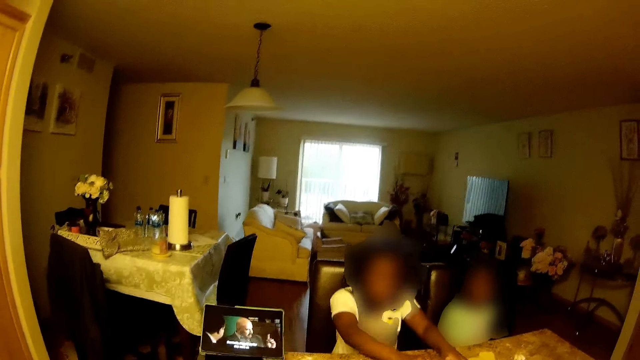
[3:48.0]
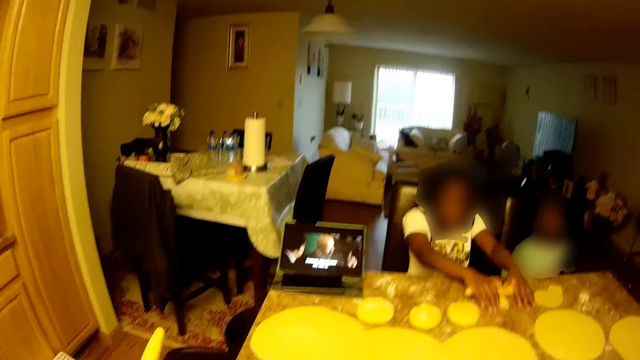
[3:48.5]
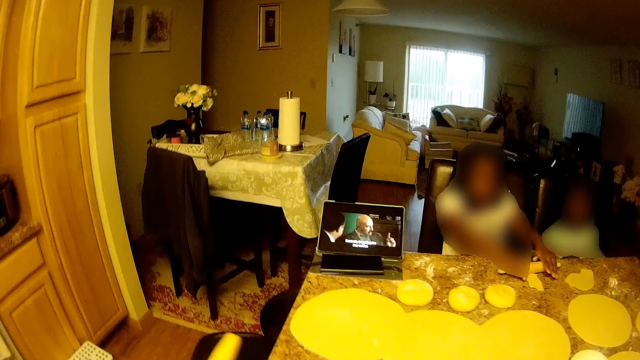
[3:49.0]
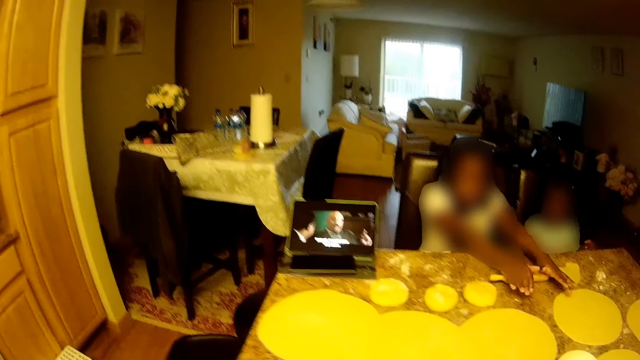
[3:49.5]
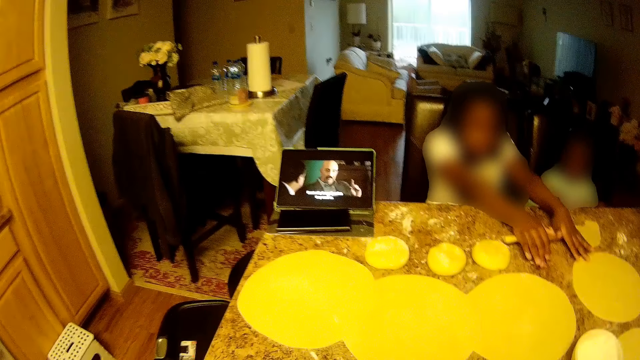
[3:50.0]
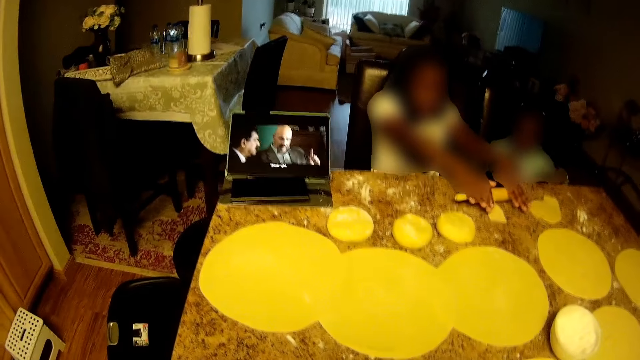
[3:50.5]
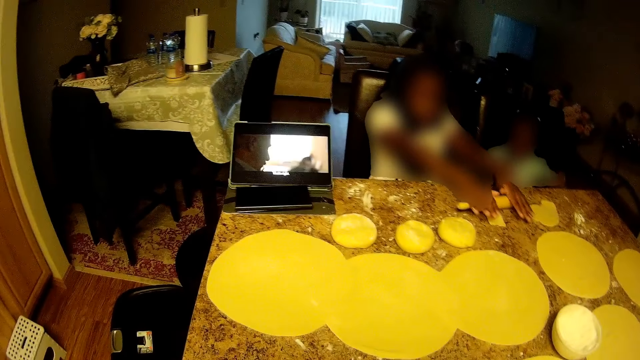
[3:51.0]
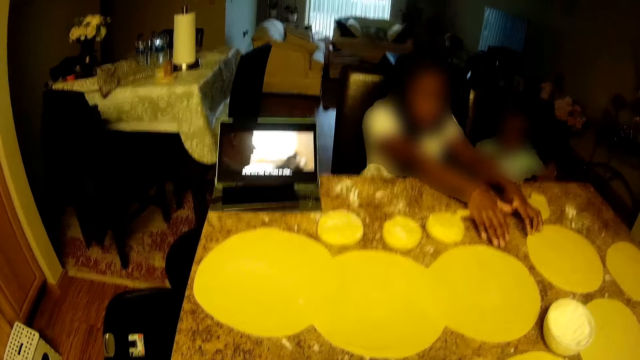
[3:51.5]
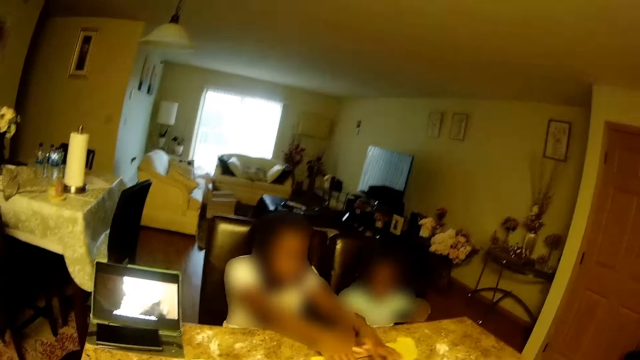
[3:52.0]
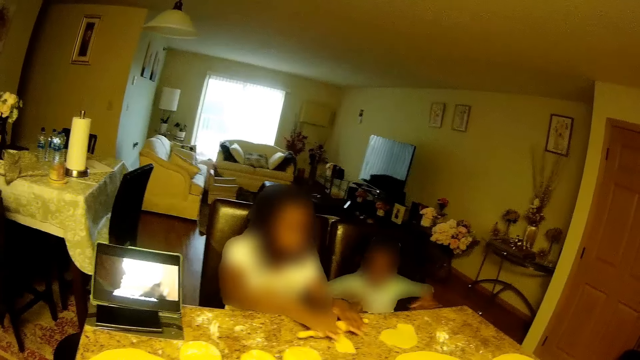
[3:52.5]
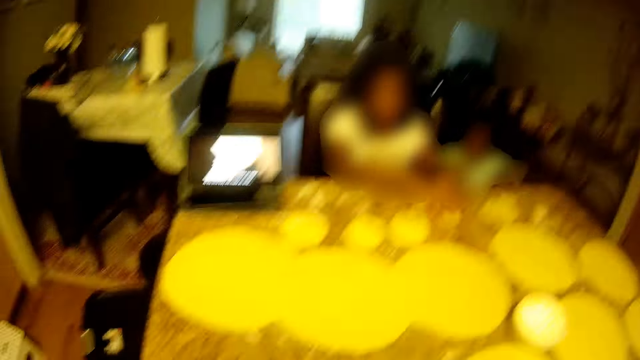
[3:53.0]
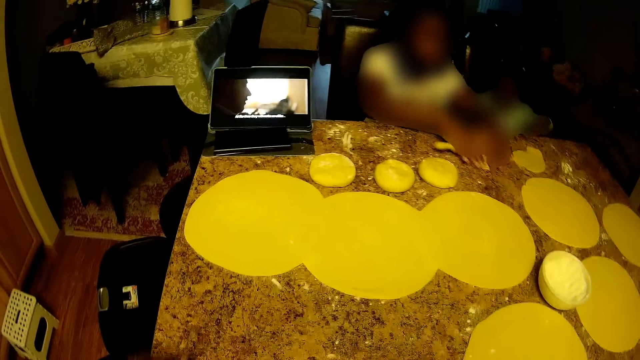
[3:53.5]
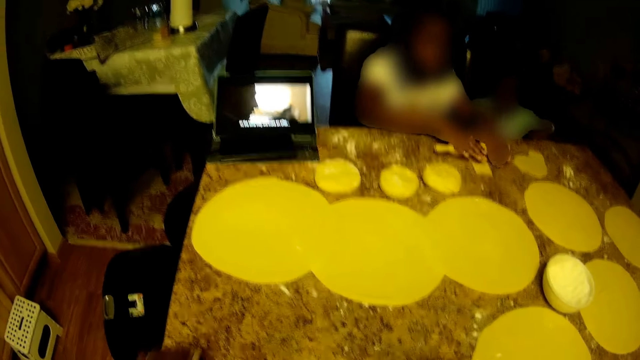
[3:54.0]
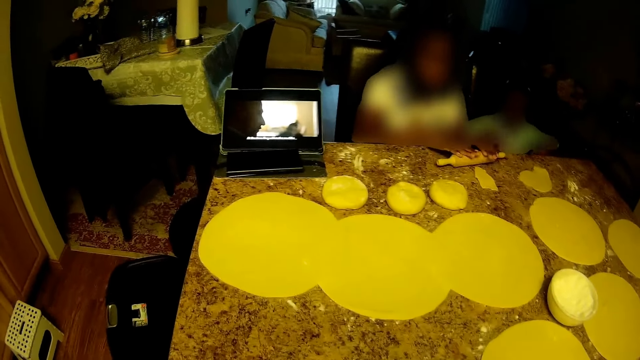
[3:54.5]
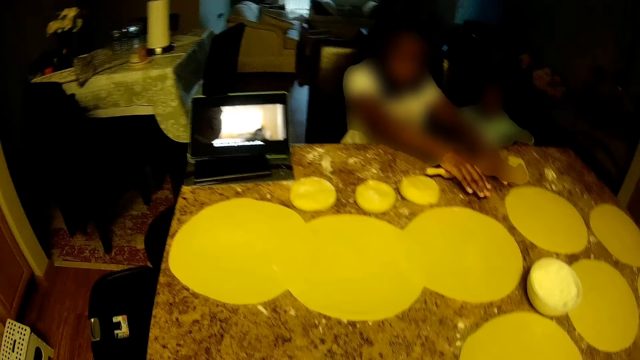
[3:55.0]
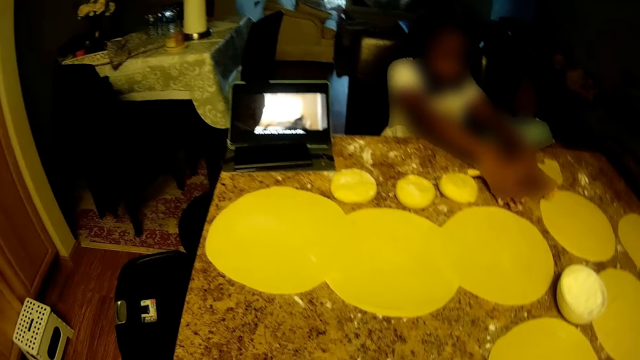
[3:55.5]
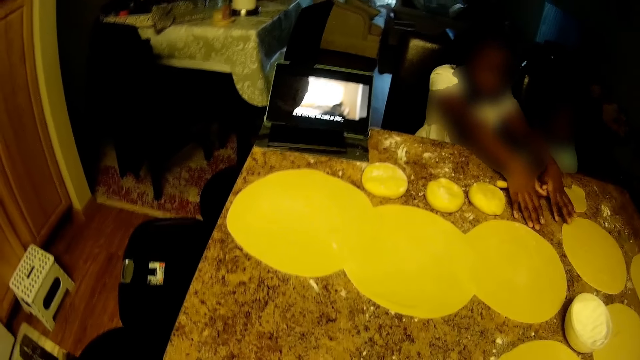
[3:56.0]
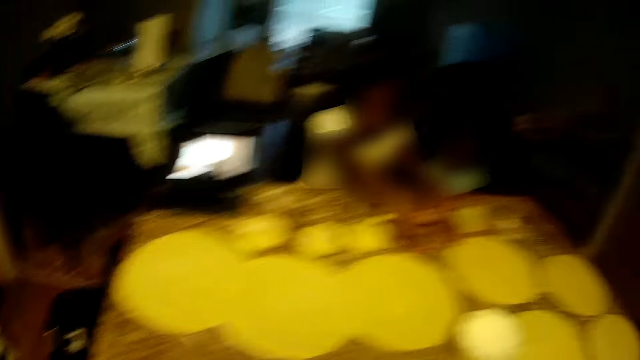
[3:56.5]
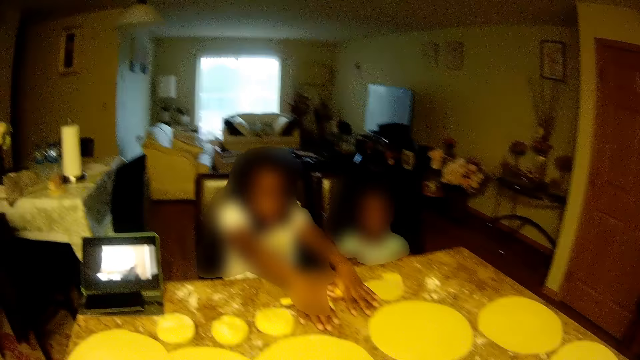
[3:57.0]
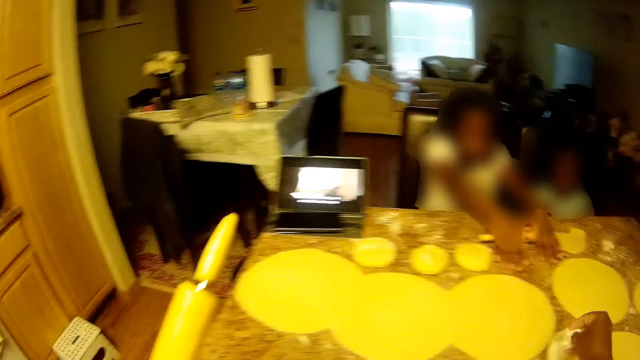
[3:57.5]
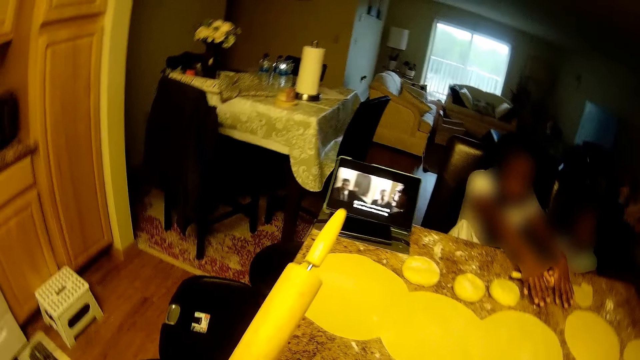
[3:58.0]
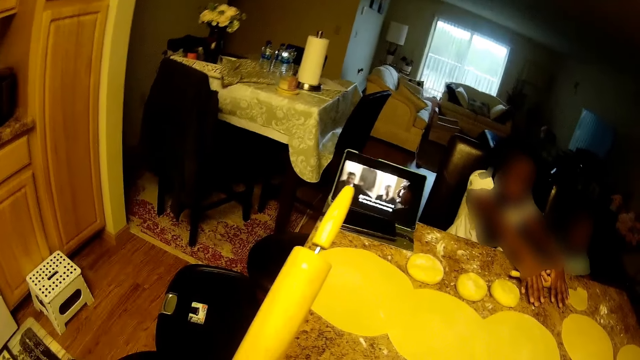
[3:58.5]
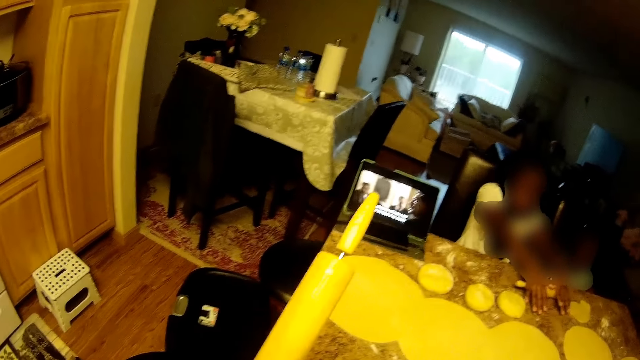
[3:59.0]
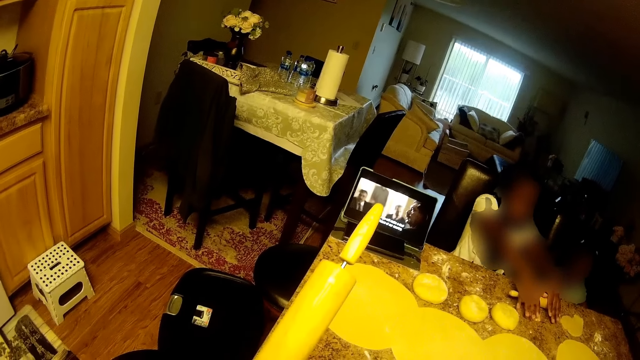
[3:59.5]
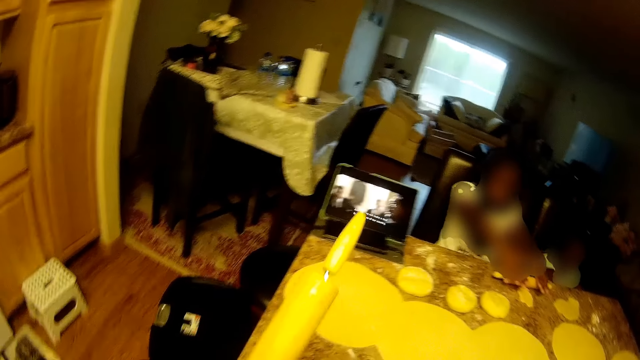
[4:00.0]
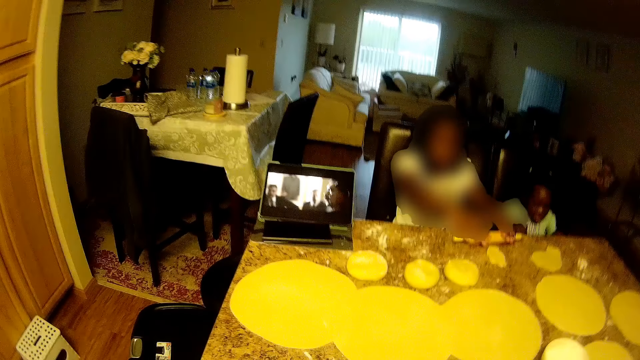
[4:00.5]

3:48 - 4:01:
The camera wearer rolls the dough. They knead the dough with a rolling pin in both hands. They roll the dough and look around. They hold the rolling pin.

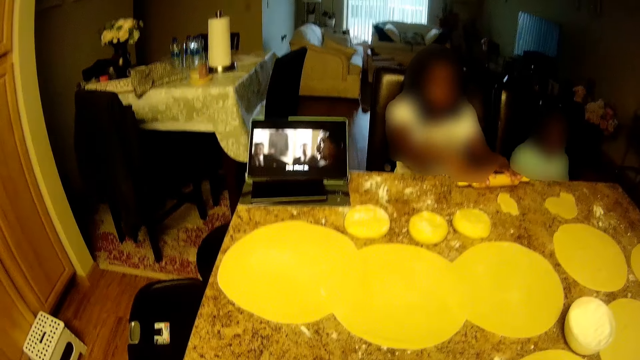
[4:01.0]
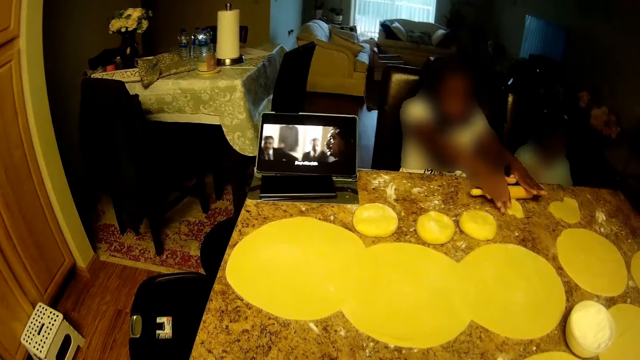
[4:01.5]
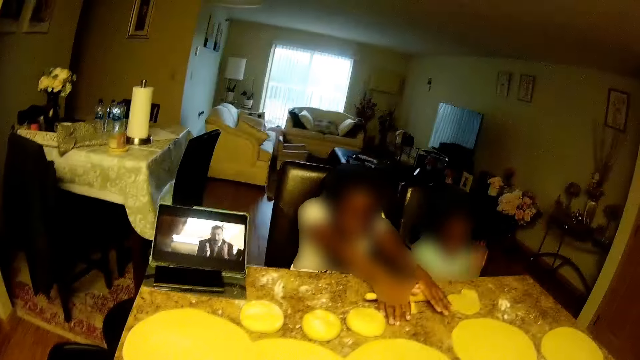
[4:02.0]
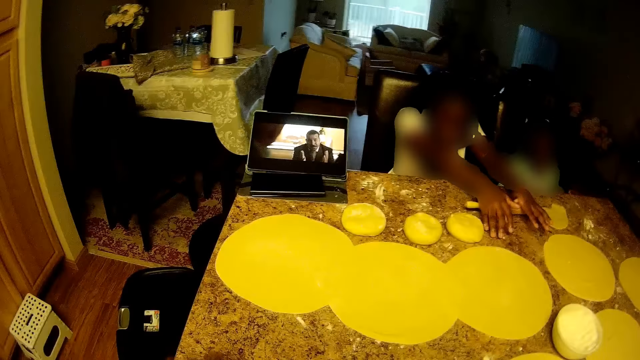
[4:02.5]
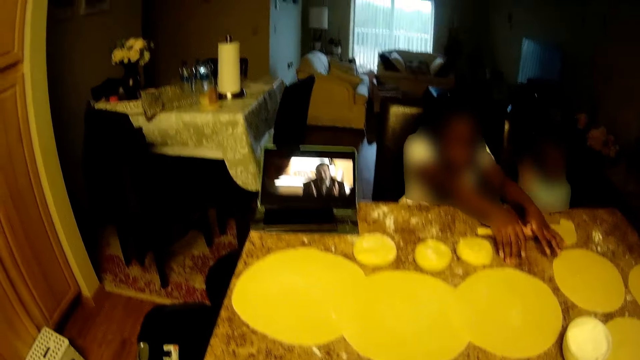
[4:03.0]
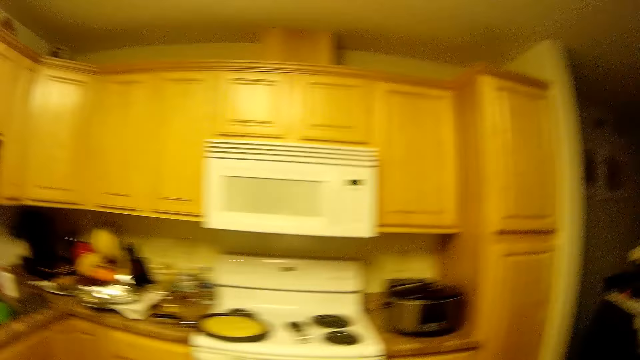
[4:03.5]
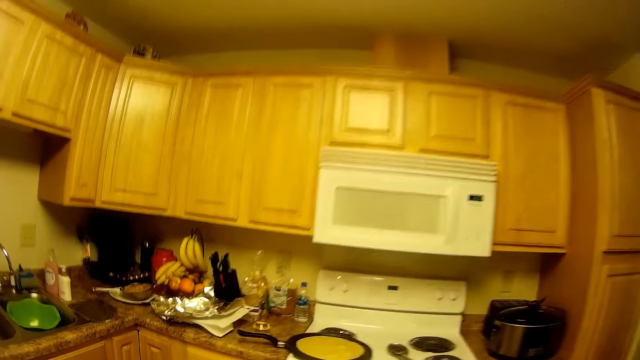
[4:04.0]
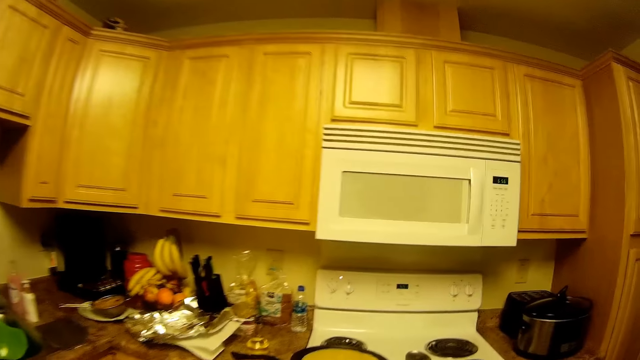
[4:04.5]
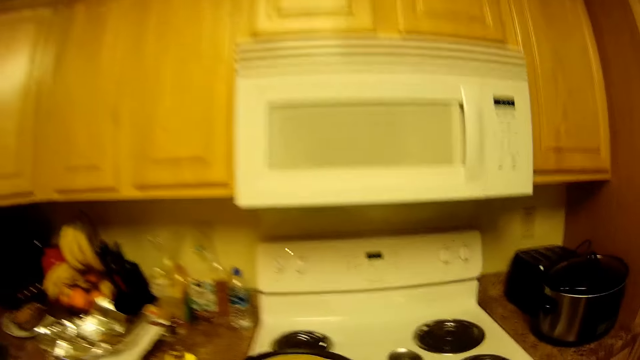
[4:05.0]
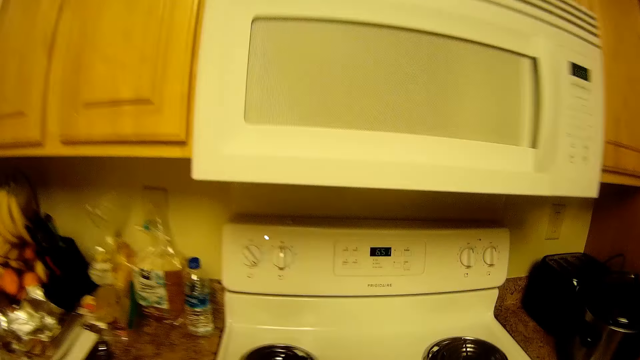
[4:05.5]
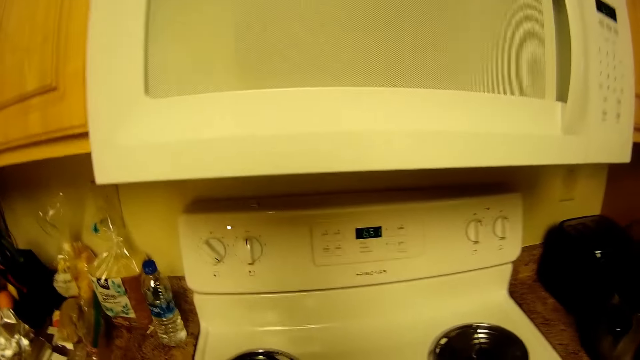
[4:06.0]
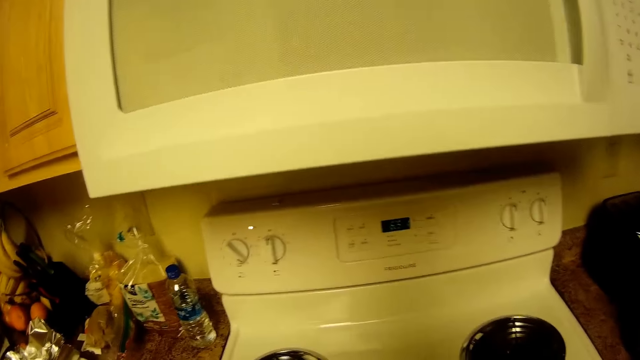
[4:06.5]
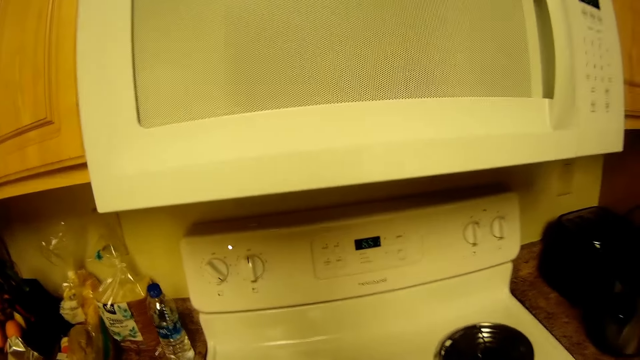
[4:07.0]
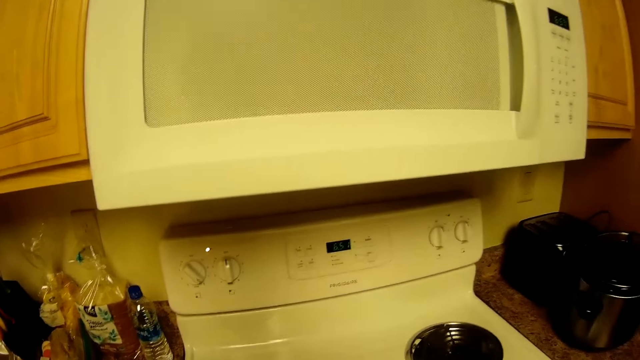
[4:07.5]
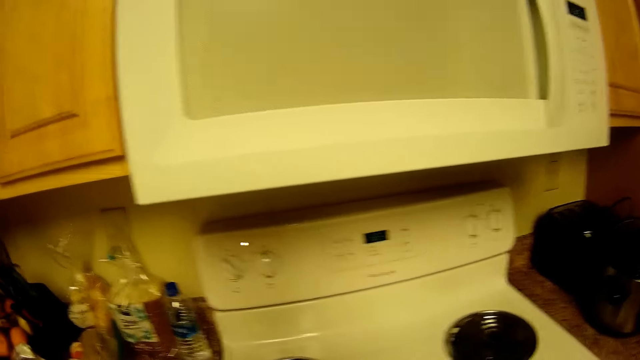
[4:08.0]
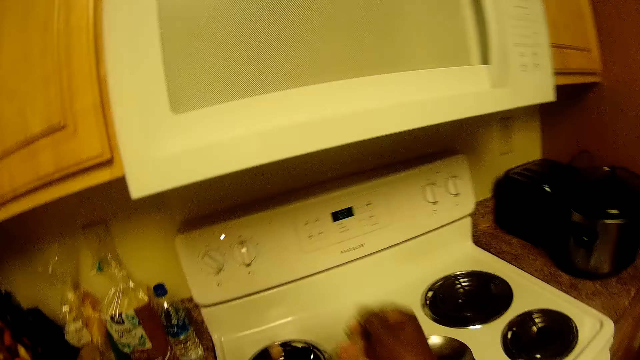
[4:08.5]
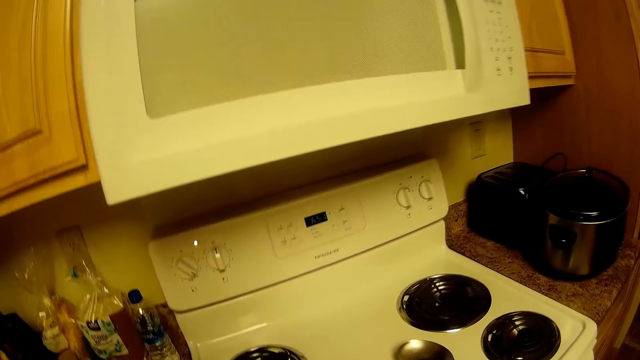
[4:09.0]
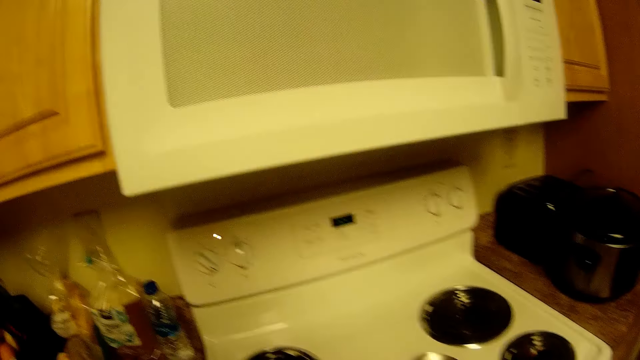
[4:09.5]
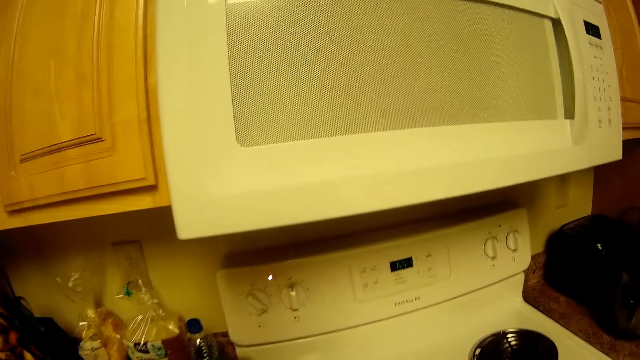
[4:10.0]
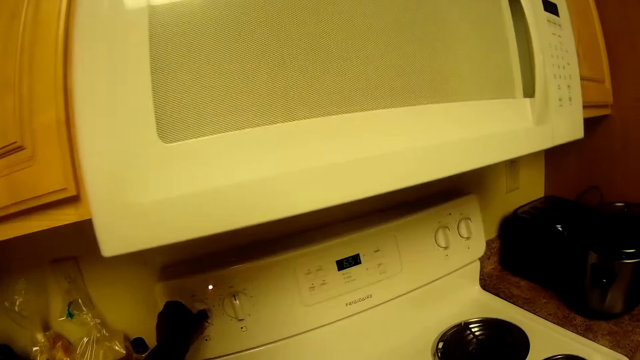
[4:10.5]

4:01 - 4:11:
The camera wearer rolls the dough. They walk and look around. They converse with a child and another child. They look at the food. The first child talks to the camera wearer. The camera wearer looks at the food and turns the food. They hold a spoon in both hands.
